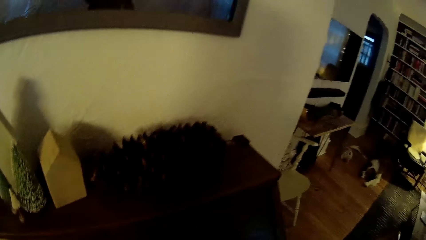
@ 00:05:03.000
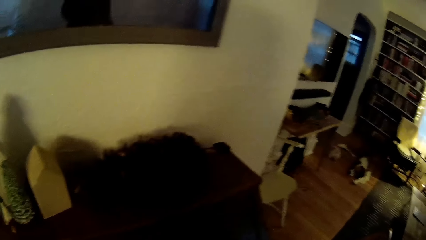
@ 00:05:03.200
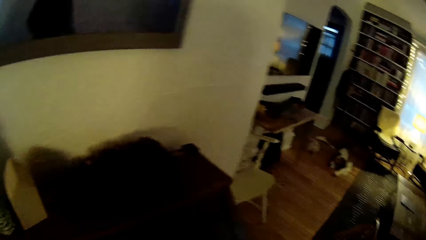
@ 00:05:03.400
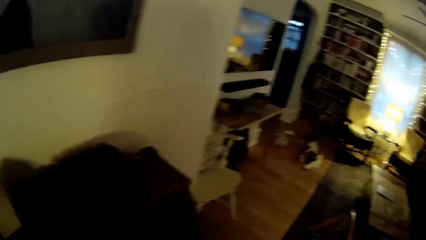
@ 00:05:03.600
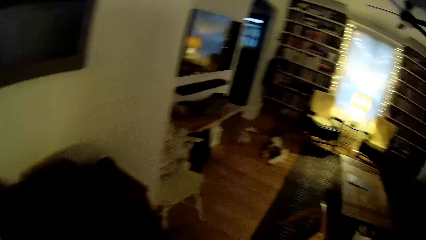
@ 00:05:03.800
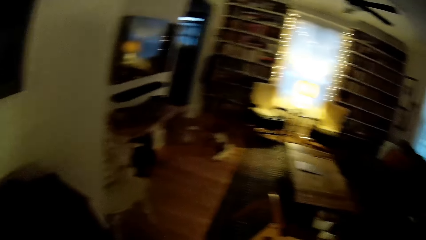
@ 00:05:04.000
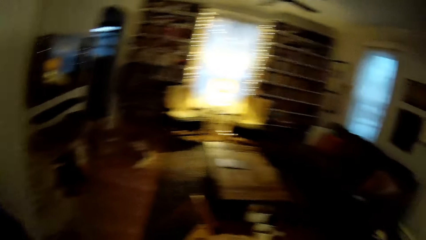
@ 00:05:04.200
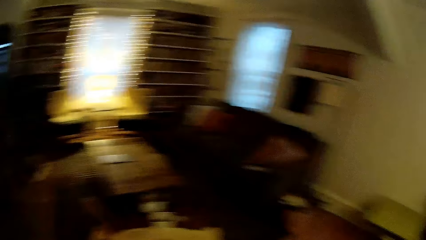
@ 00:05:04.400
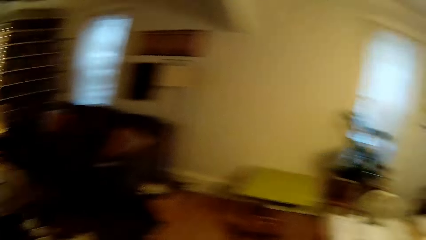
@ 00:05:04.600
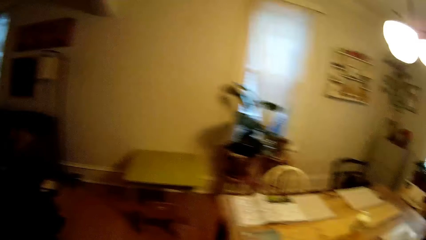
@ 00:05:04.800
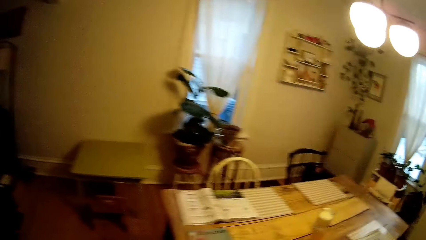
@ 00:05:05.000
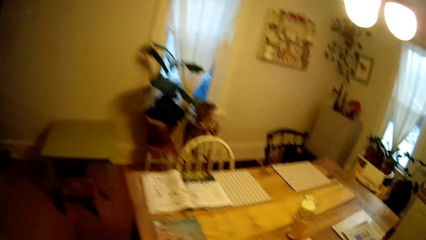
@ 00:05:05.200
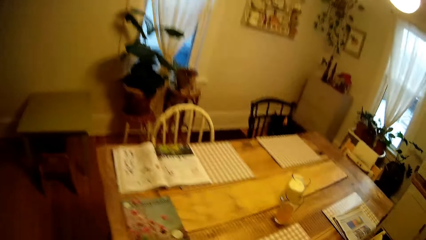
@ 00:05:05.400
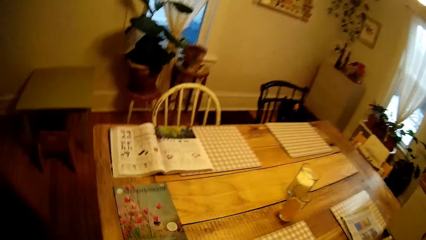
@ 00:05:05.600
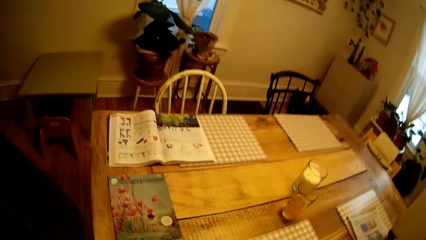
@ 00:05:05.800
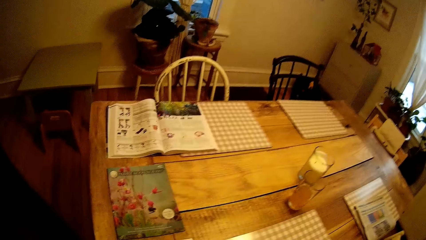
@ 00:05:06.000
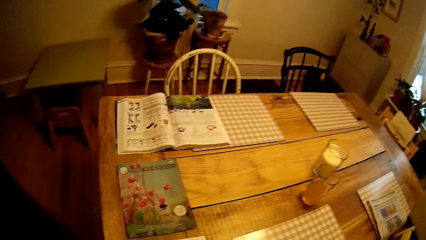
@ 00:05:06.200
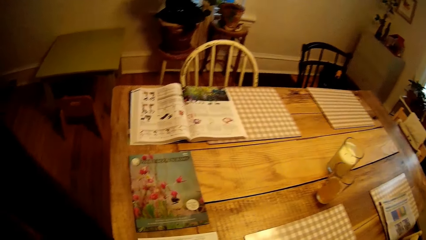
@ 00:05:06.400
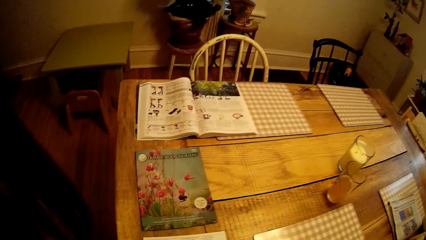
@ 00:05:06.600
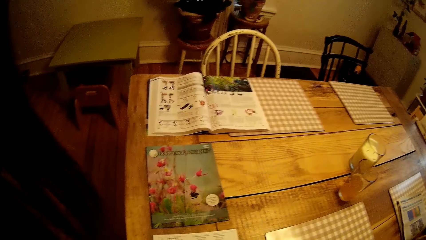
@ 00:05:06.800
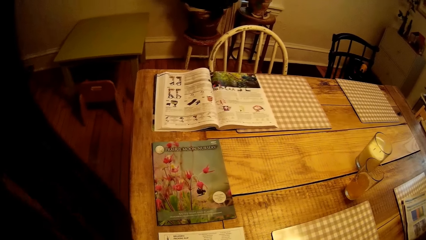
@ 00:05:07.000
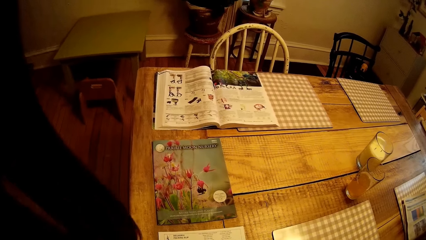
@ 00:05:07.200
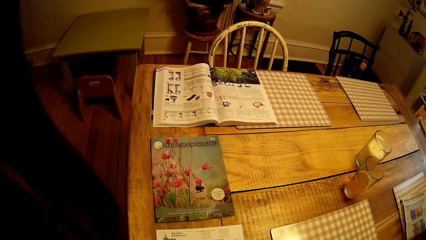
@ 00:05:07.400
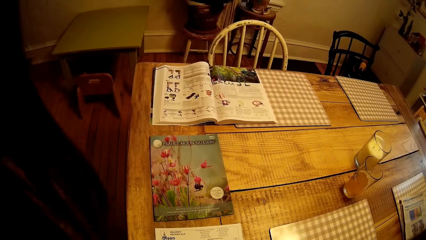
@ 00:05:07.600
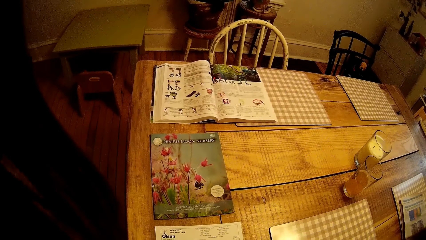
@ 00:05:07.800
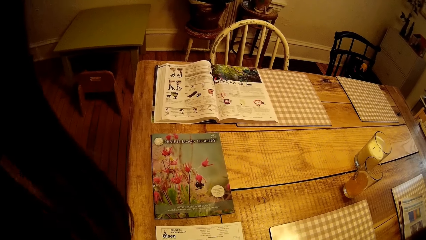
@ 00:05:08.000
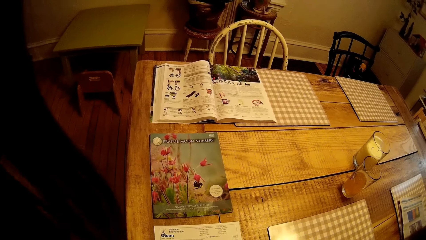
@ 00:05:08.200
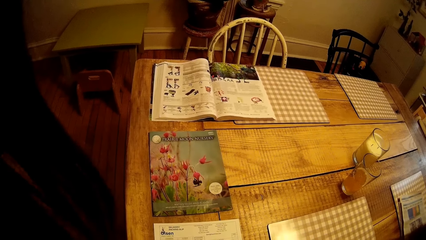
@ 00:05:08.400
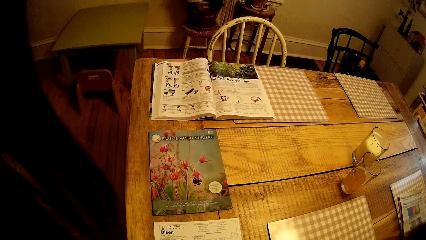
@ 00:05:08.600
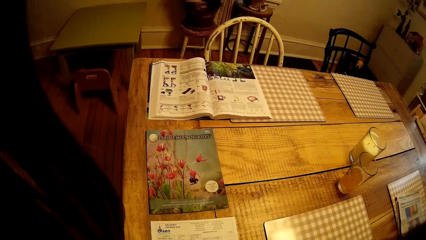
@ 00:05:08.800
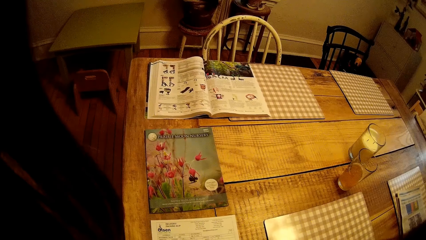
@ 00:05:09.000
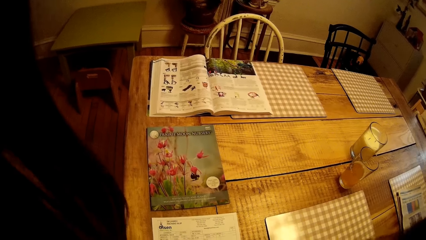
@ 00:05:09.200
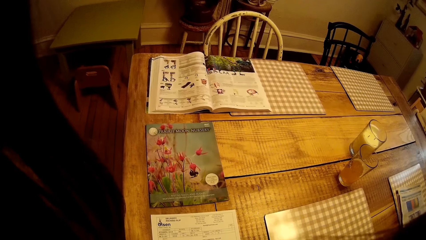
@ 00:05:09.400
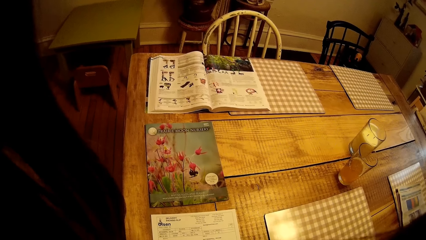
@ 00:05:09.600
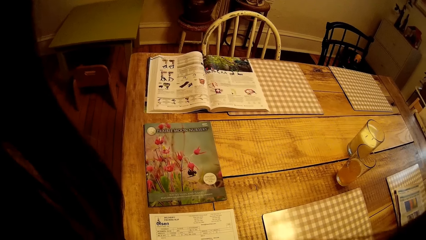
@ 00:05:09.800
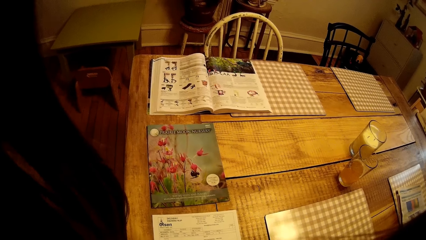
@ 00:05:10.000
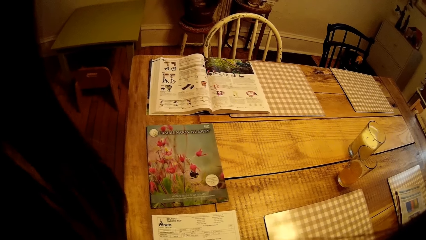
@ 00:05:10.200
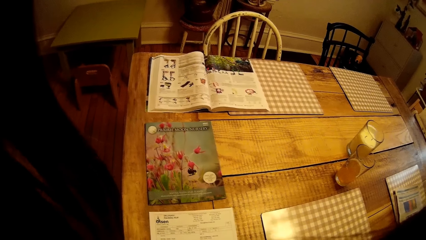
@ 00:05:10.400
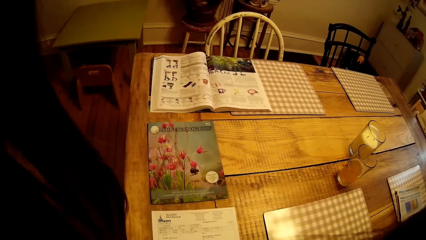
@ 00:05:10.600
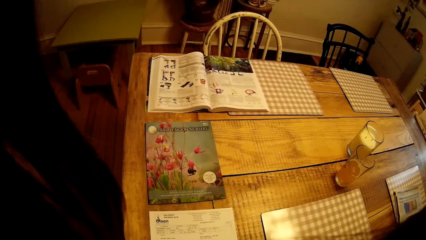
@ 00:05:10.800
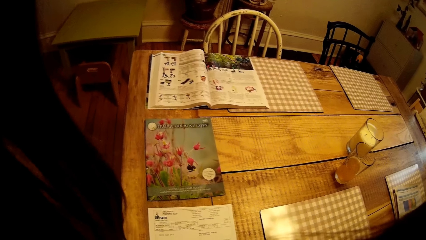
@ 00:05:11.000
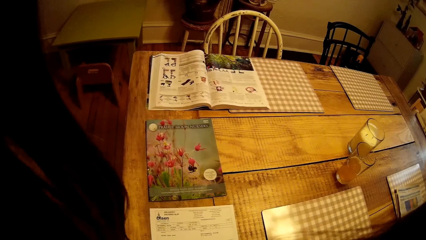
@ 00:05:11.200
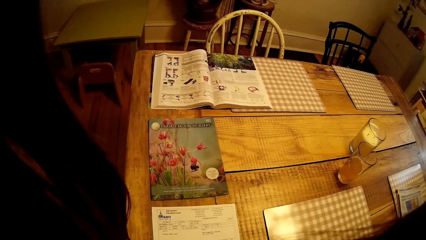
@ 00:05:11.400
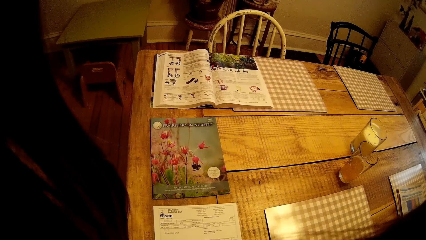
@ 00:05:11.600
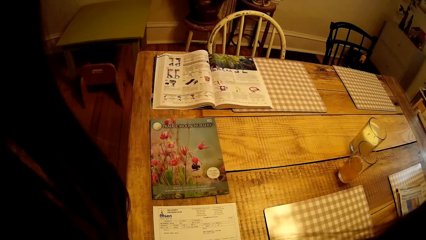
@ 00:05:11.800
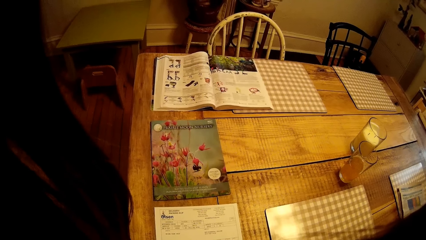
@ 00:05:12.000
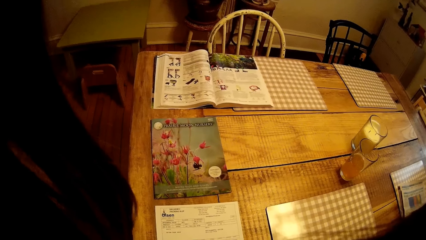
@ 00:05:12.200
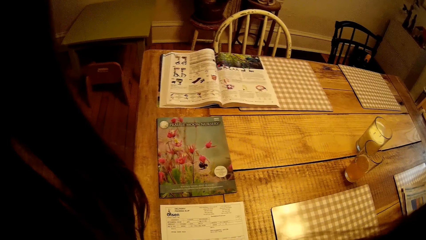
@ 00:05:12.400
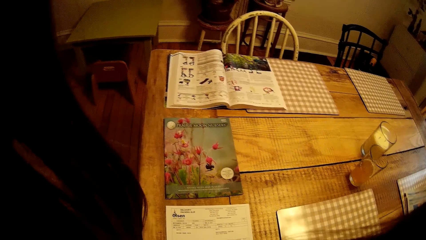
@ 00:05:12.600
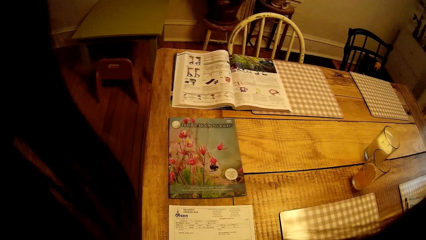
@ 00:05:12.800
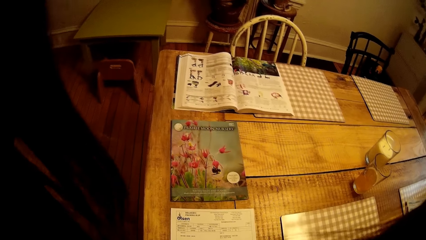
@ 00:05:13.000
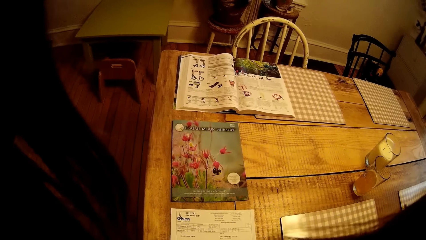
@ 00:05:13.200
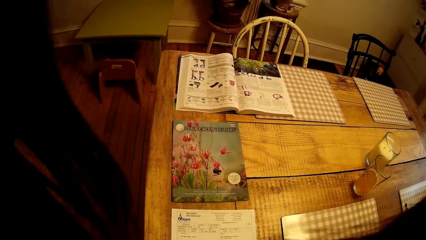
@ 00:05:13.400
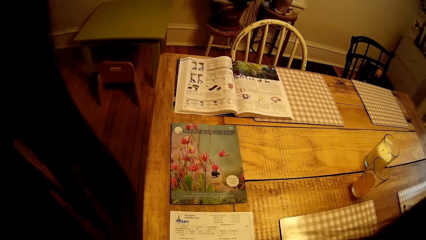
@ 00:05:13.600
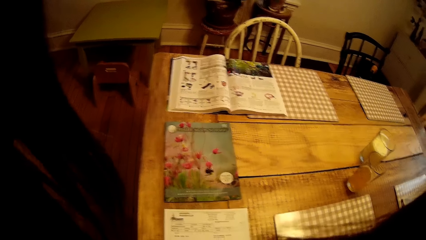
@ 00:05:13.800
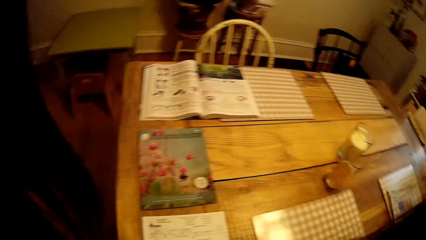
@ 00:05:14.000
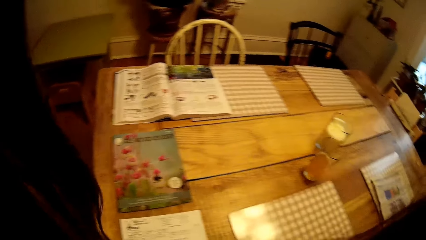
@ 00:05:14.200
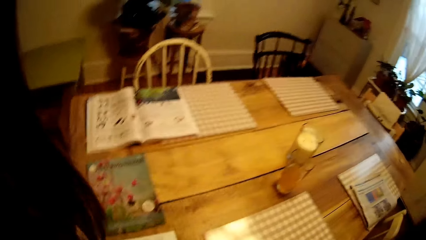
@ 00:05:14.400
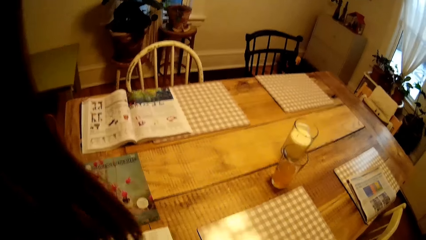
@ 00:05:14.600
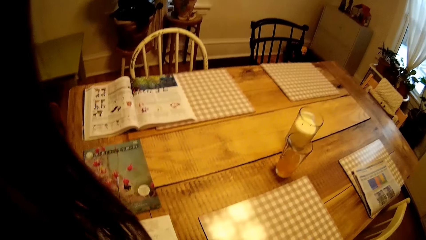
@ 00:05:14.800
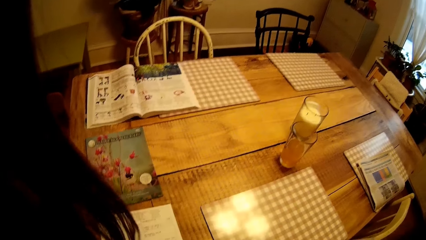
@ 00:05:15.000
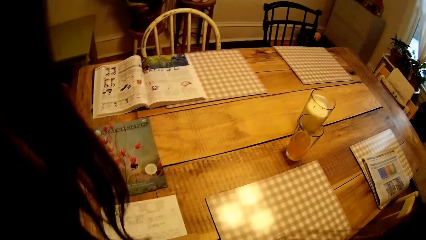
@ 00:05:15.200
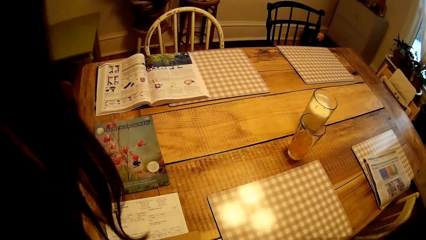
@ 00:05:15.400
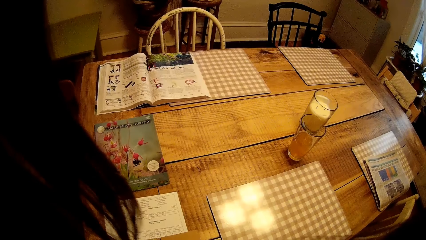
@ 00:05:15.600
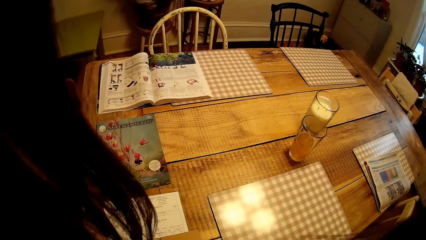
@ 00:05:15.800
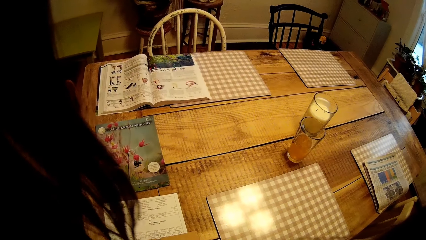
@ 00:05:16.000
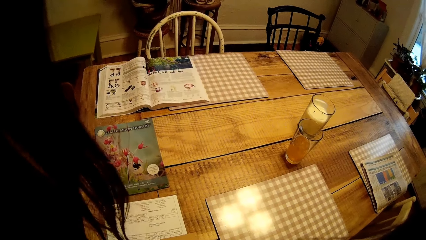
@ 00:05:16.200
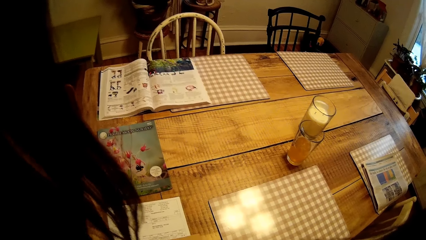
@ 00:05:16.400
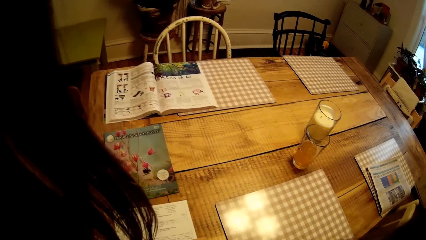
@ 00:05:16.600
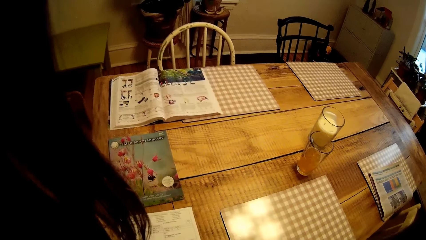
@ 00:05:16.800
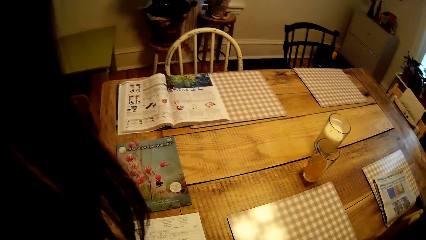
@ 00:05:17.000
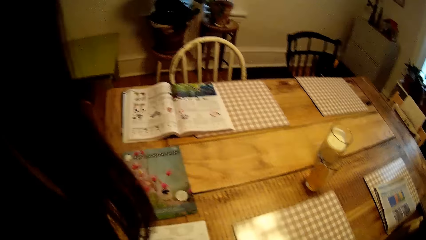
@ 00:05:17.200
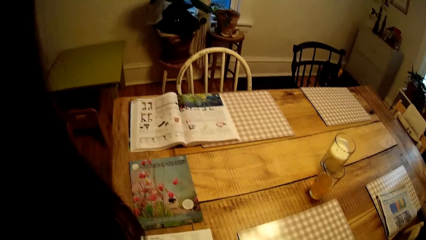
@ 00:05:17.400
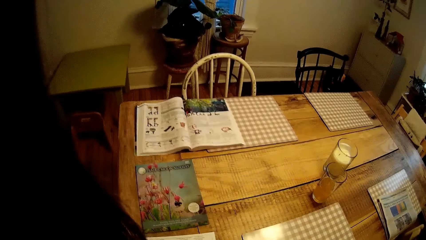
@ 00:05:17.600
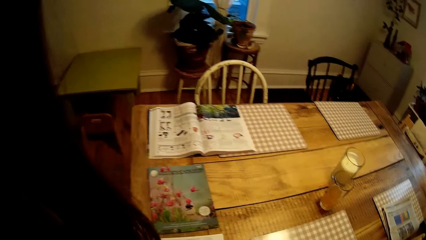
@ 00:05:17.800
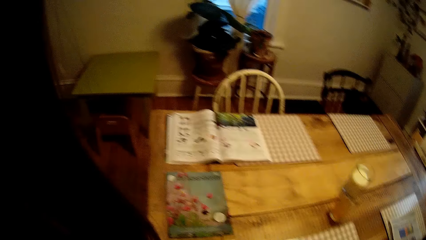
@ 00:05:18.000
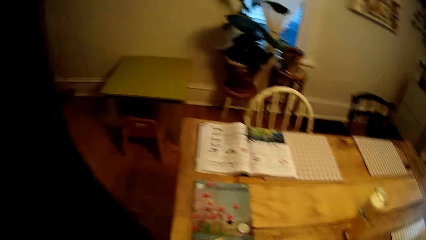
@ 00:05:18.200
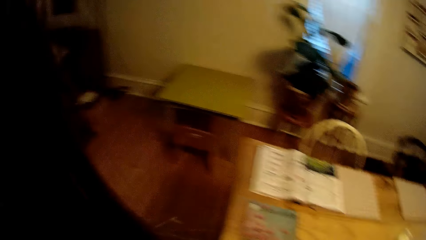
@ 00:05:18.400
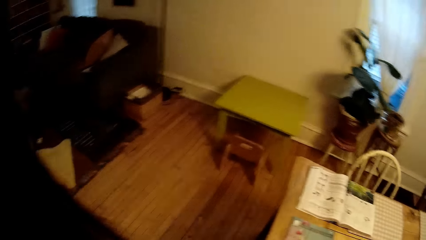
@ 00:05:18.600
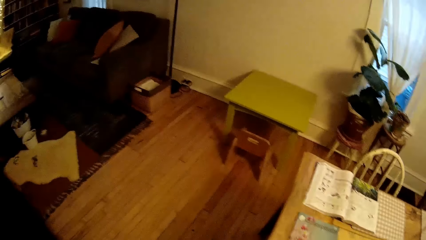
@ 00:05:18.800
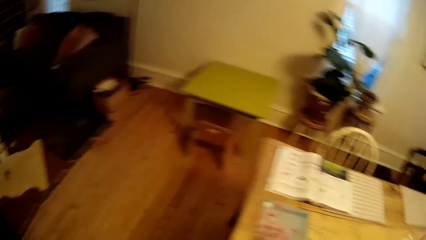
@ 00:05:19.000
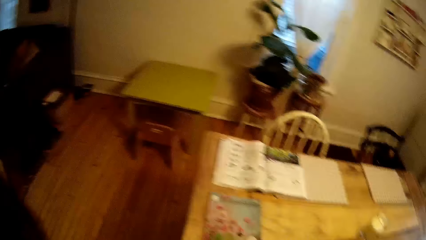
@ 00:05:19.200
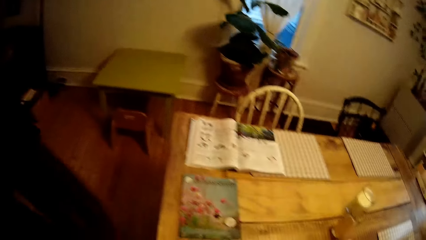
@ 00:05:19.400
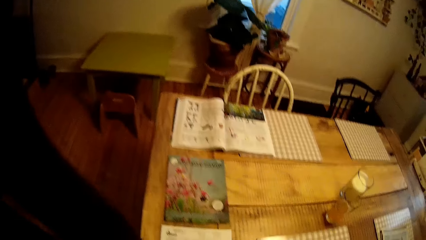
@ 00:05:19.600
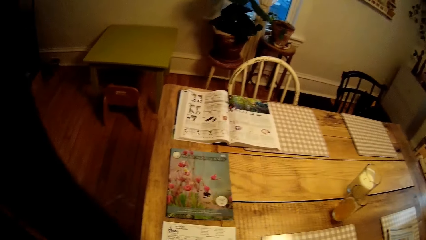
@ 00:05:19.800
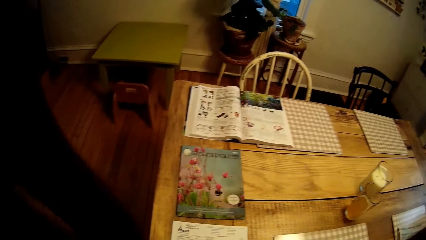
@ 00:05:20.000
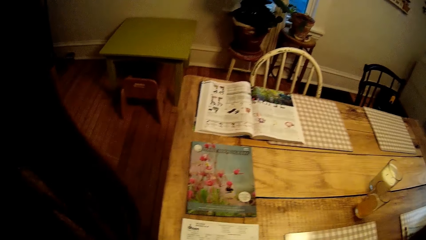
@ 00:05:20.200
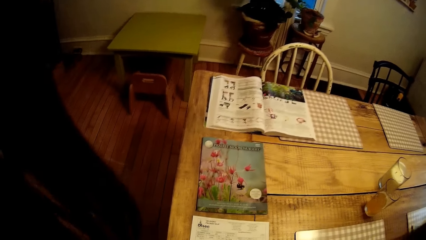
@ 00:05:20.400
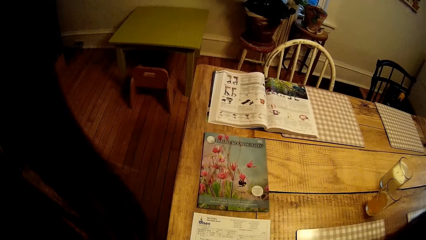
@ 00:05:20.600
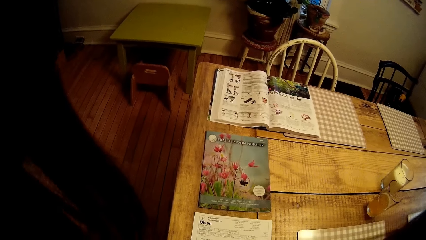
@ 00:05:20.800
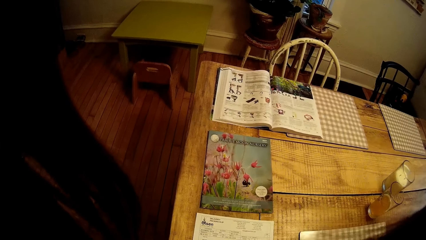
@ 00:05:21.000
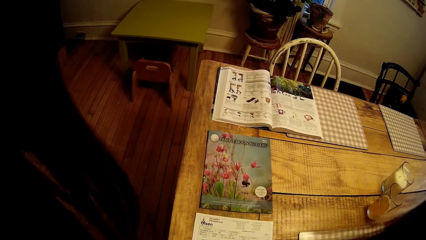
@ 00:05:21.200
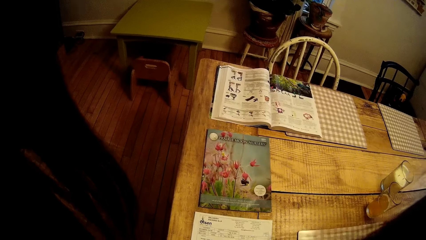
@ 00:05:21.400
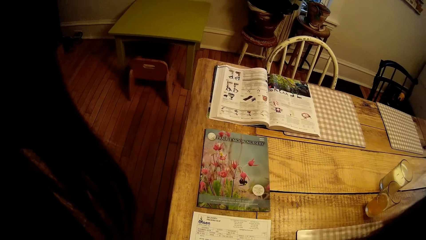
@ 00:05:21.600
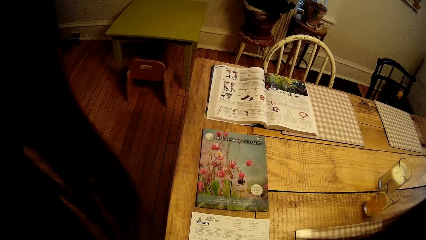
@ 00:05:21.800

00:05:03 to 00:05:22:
The camera wearer stands near the table.
